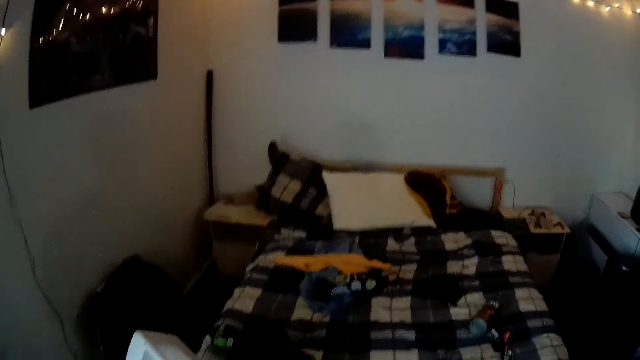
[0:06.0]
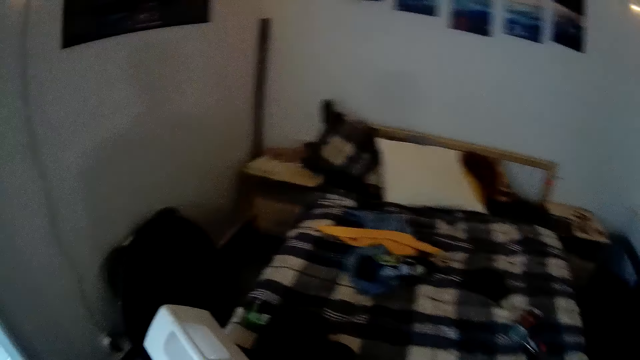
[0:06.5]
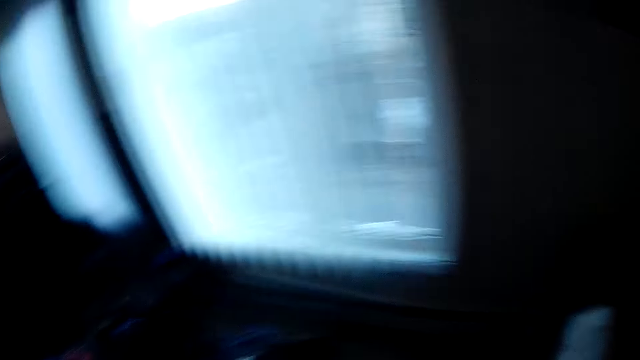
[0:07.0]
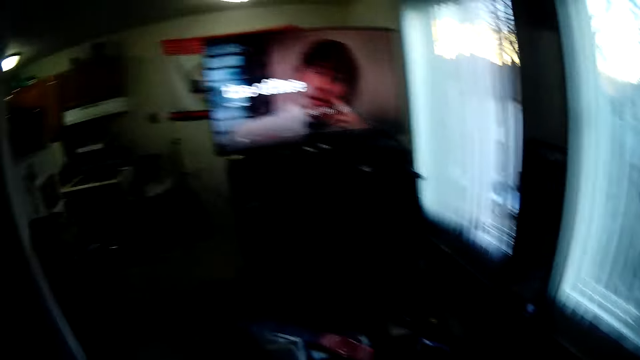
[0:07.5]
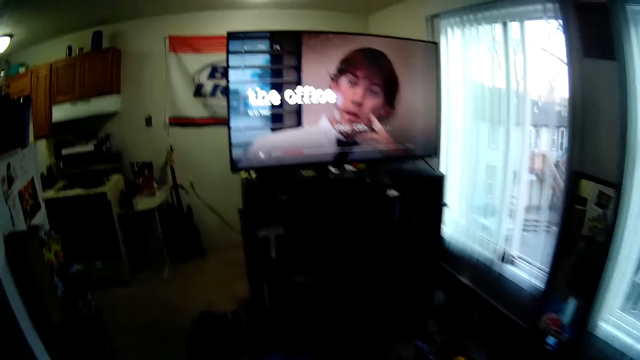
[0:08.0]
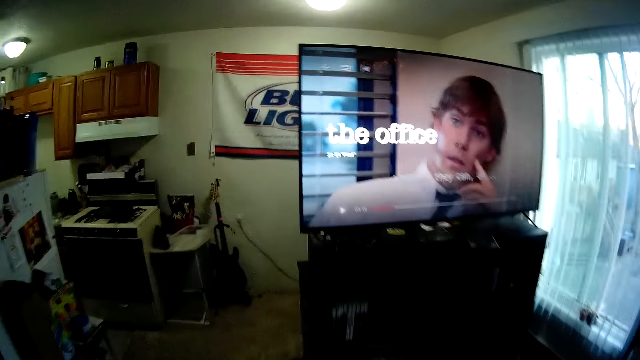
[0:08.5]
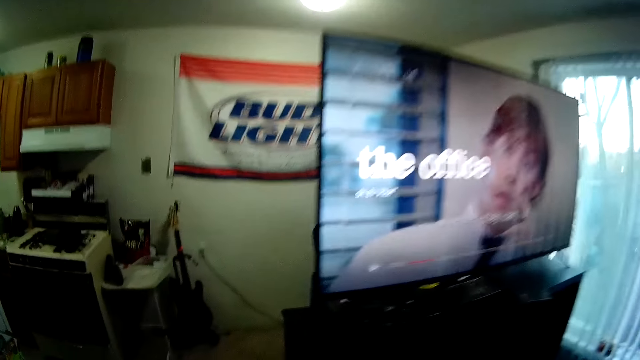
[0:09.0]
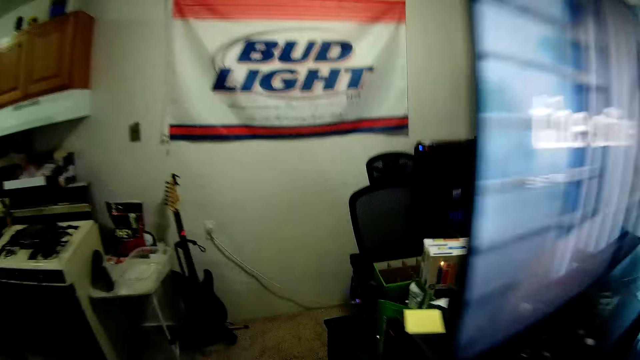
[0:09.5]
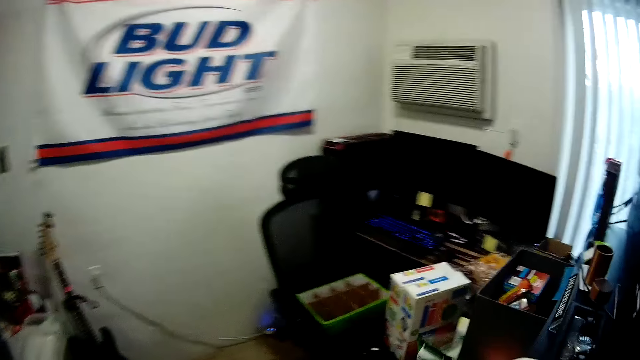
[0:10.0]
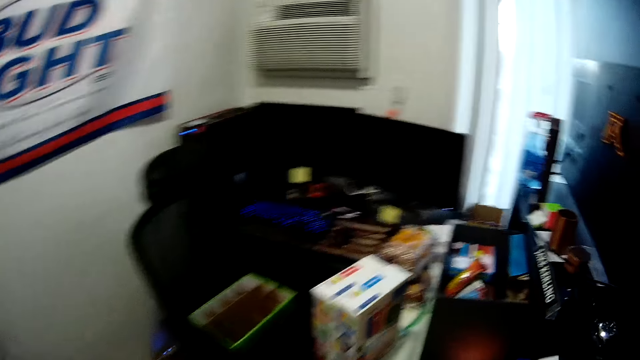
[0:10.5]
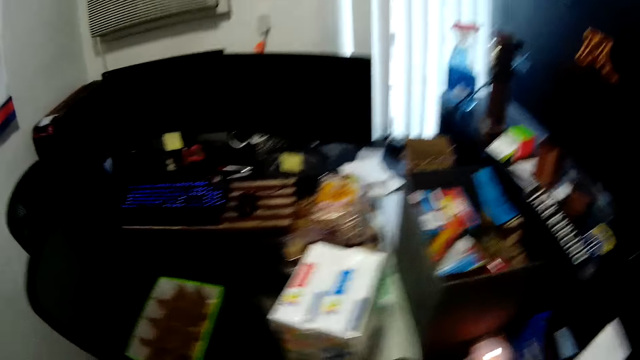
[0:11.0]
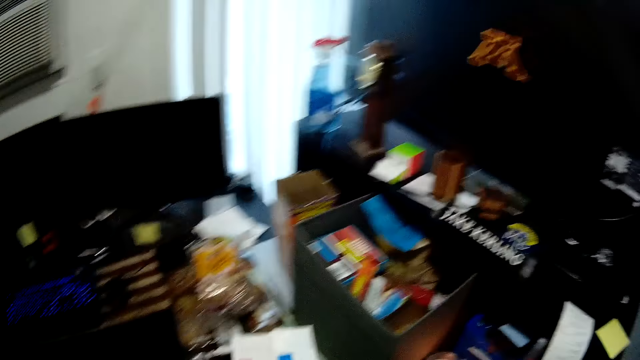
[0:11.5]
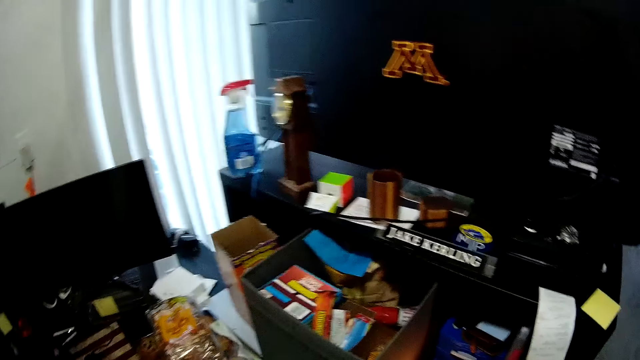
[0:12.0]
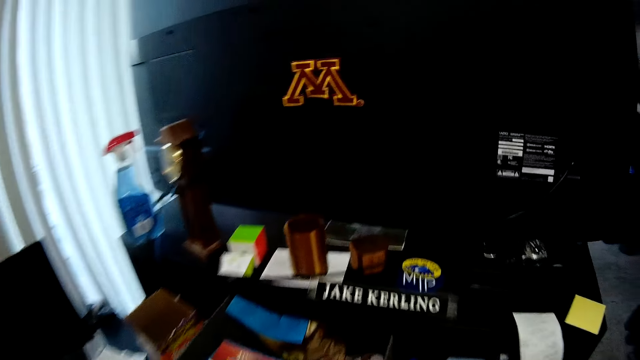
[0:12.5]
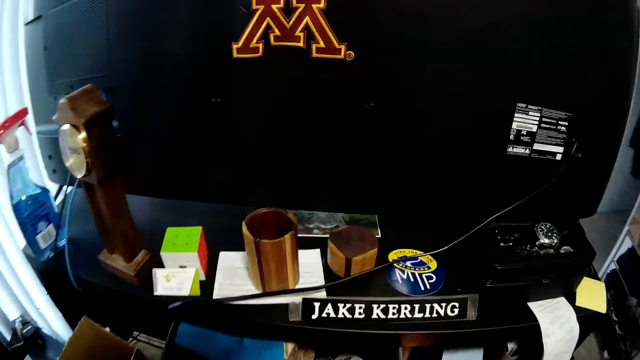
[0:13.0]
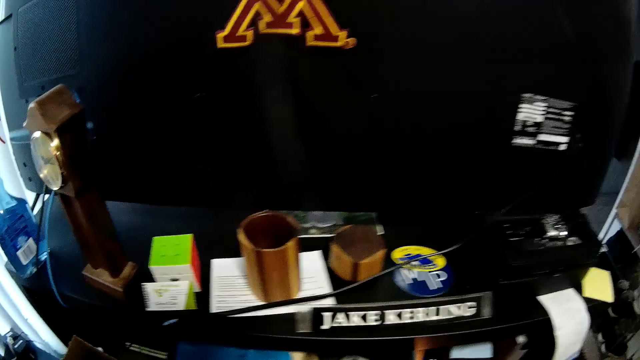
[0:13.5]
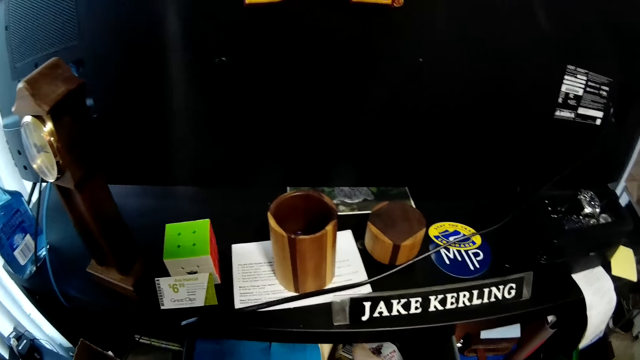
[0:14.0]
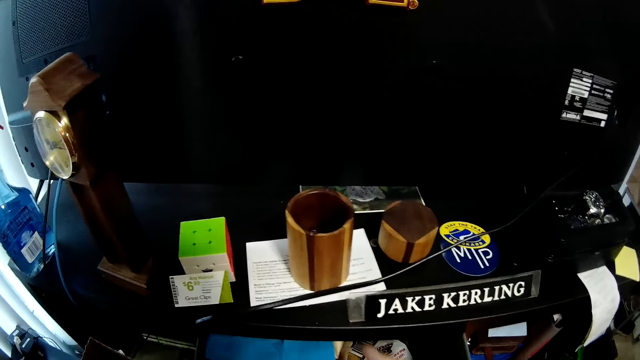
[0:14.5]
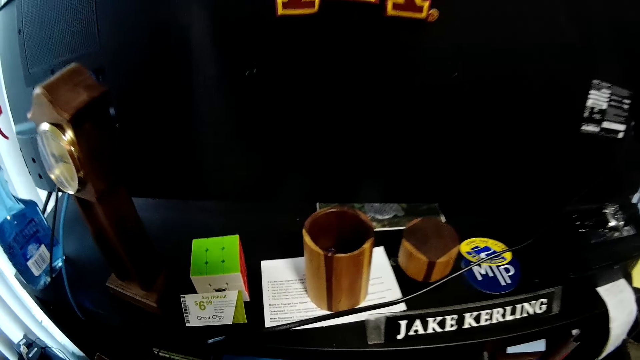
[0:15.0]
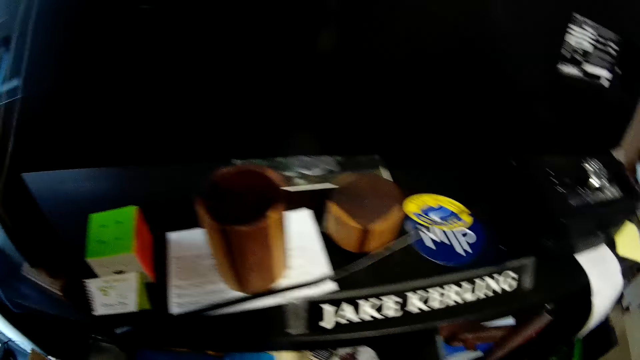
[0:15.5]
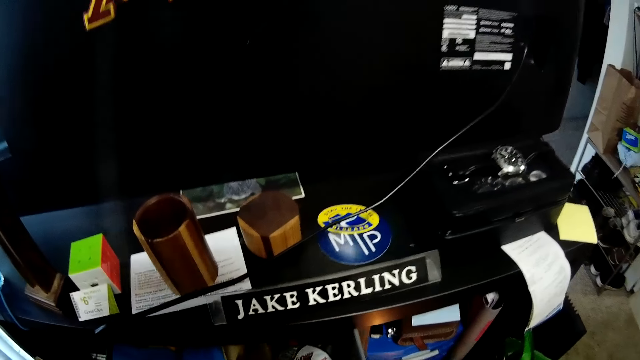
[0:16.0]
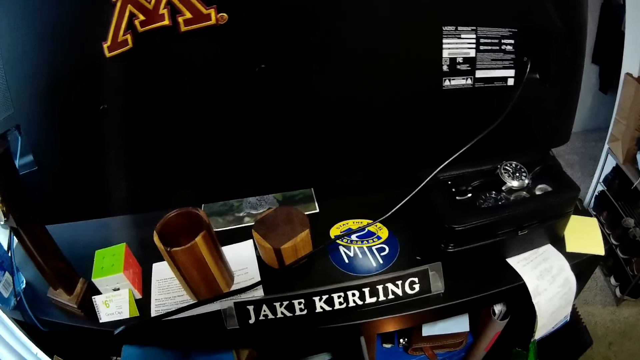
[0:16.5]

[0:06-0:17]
The camera wearer walks out of the bedroom into another room. They move closer to a TV.

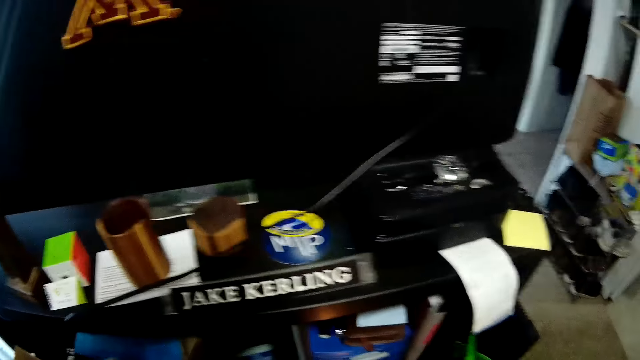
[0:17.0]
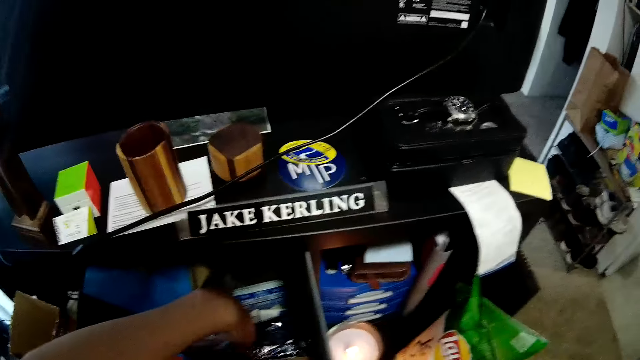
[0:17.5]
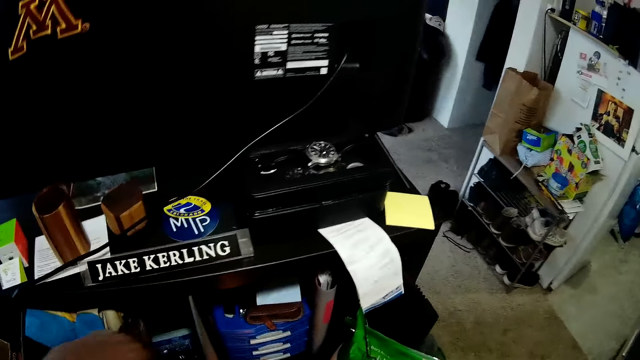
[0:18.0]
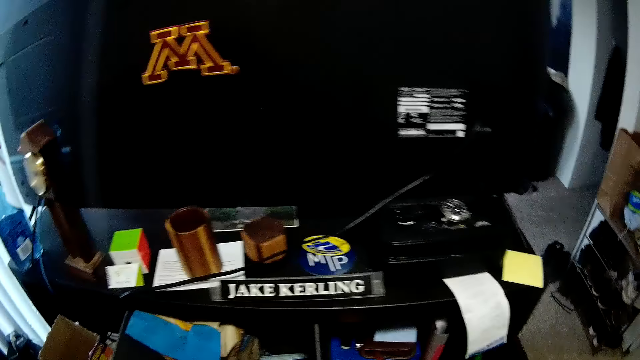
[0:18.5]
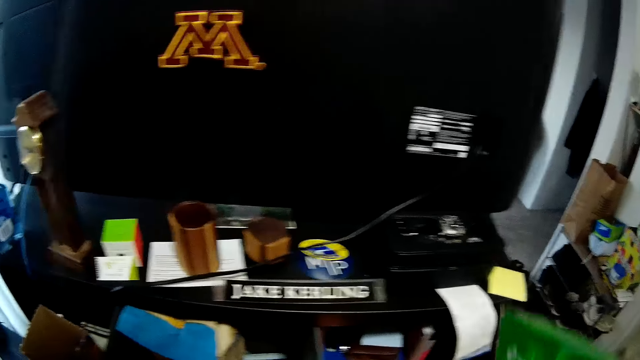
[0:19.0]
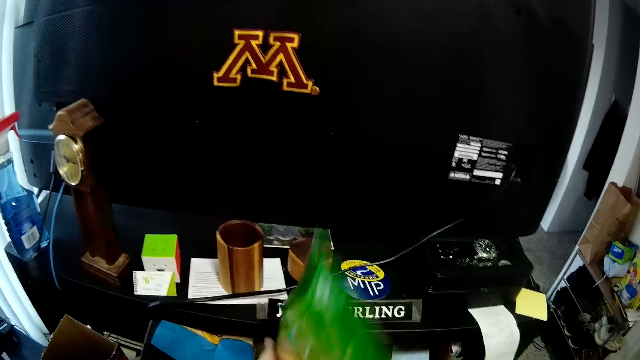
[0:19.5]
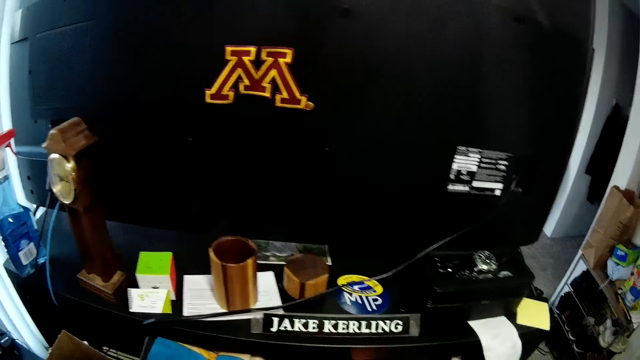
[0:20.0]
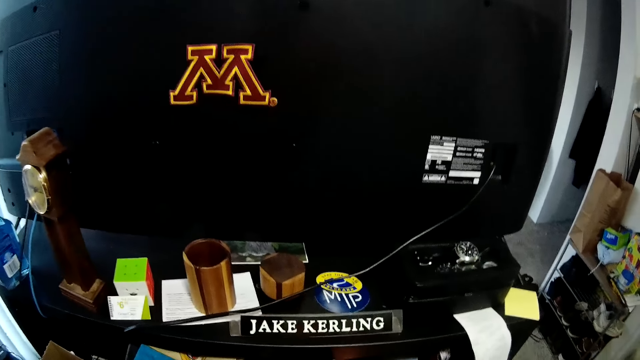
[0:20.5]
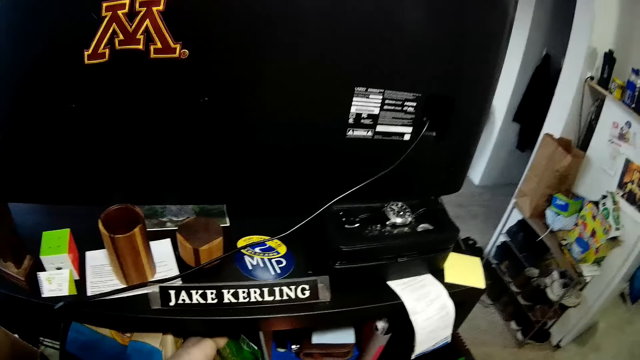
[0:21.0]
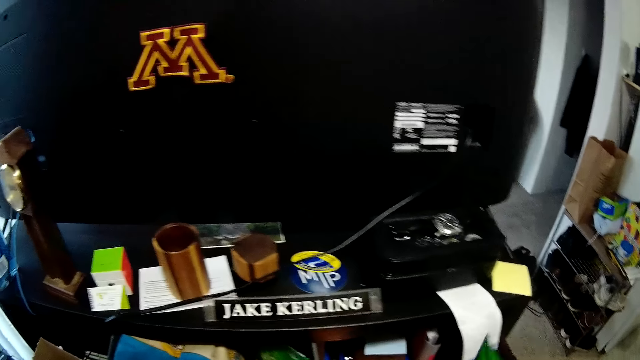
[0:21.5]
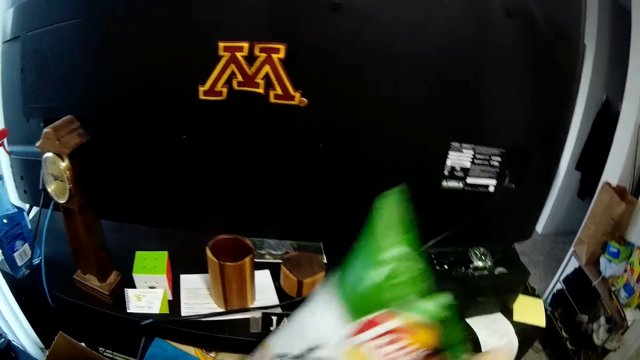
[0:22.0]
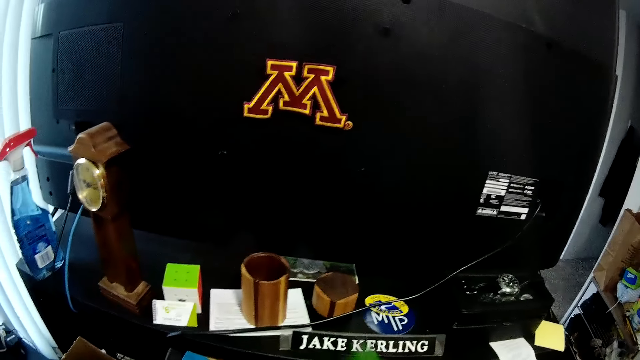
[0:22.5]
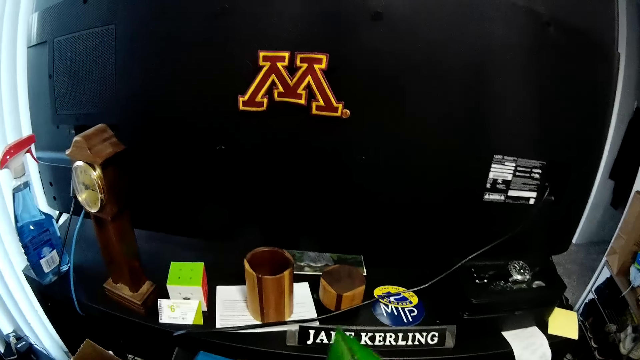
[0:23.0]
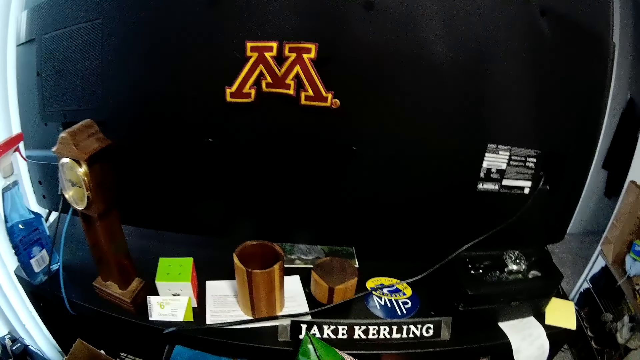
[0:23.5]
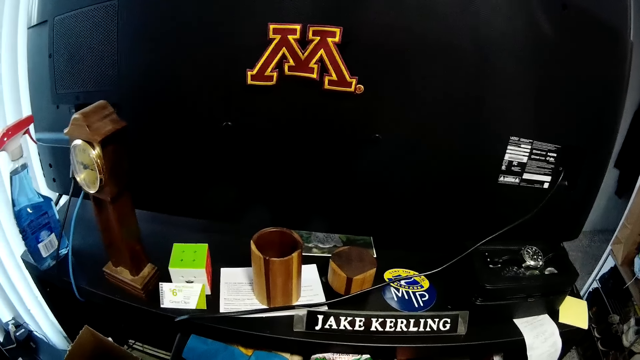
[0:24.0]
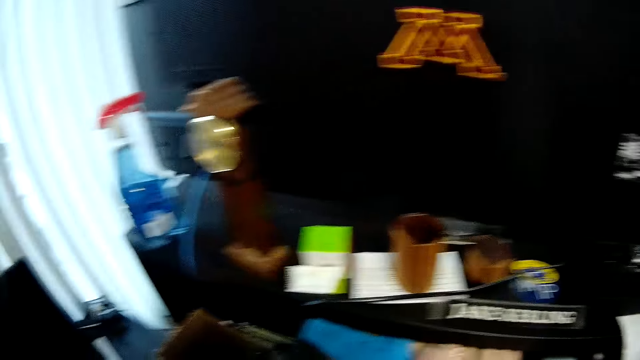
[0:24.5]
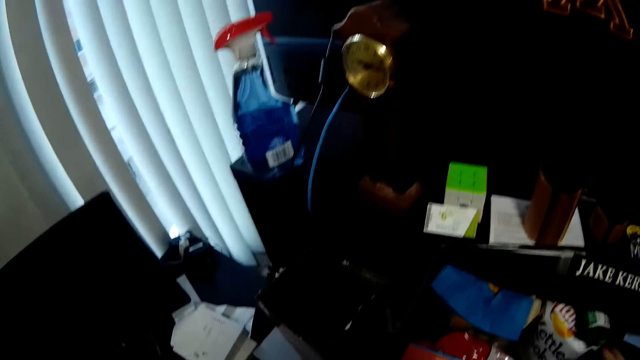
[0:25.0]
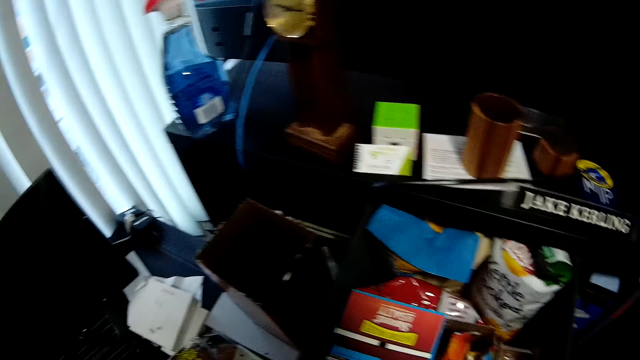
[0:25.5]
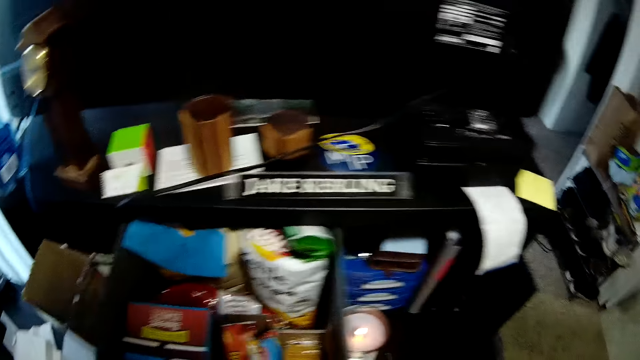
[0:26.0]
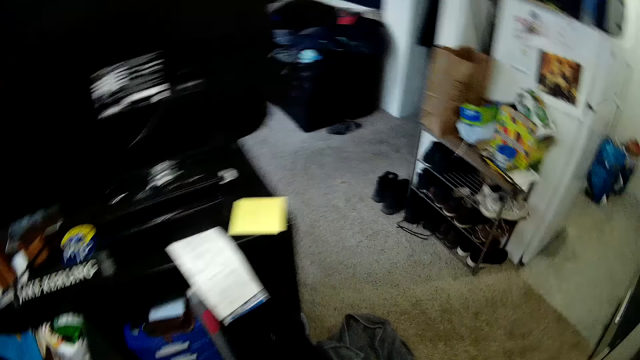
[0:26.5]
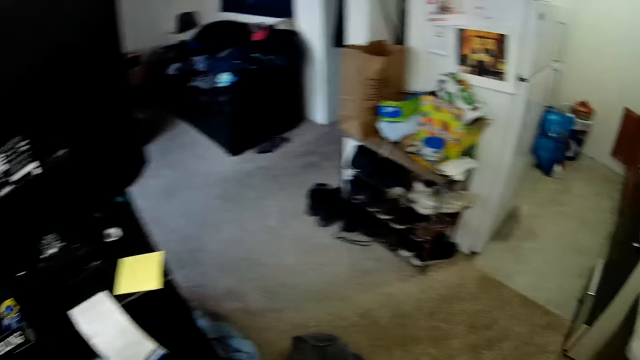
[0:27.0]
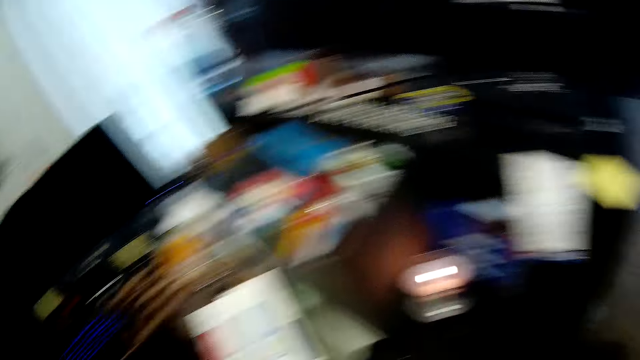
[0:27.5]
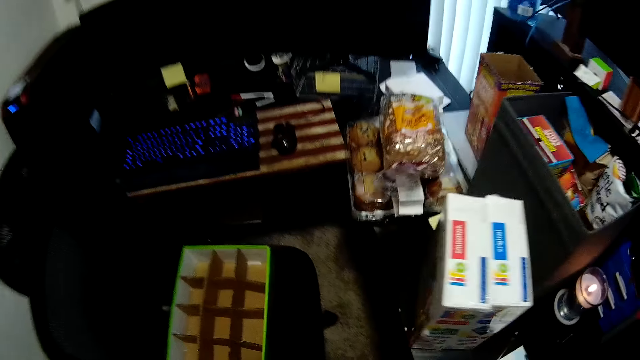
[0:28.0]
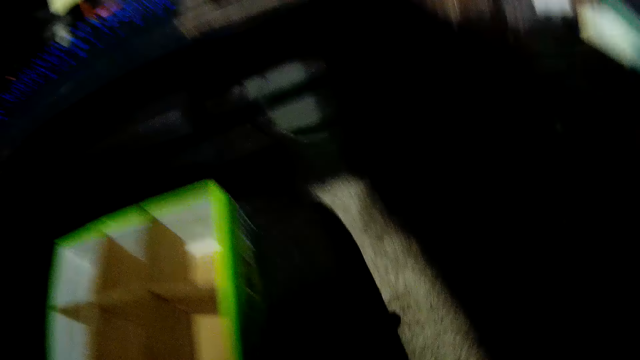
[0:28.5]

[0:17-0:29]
The camera wearer searches in a drawer. They drop a green plastic bag on the table. They lift a packet. They lift another packet and put the packet in the drawer. They move in the room.
